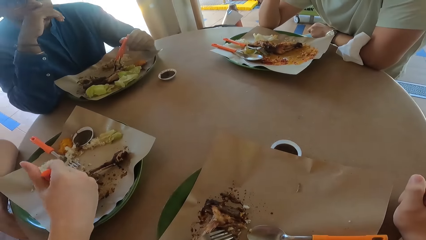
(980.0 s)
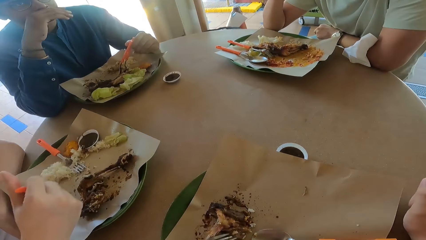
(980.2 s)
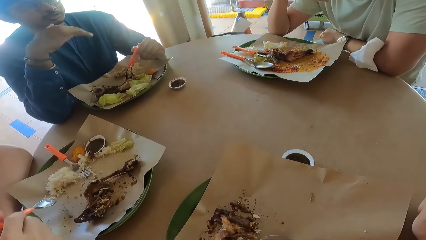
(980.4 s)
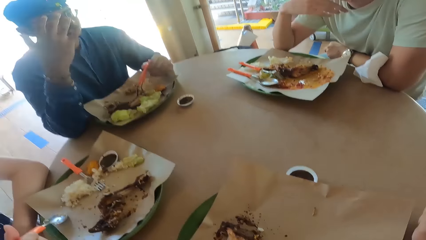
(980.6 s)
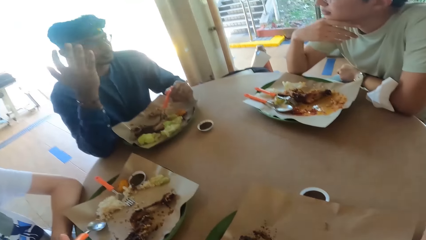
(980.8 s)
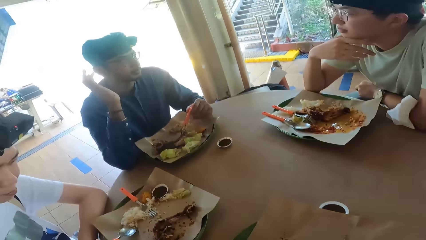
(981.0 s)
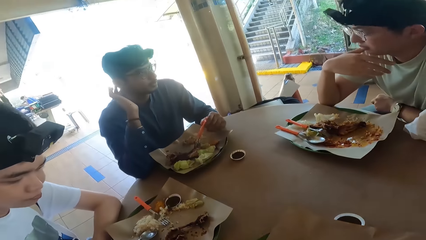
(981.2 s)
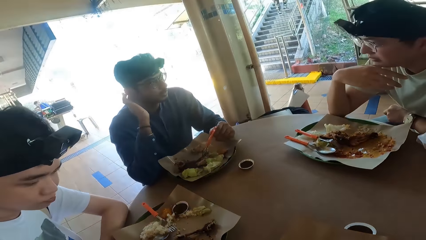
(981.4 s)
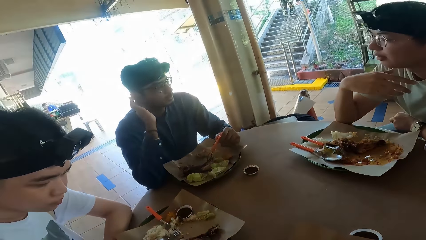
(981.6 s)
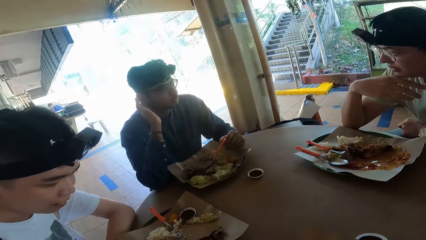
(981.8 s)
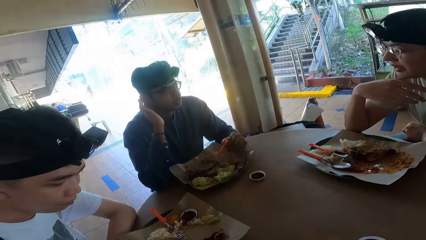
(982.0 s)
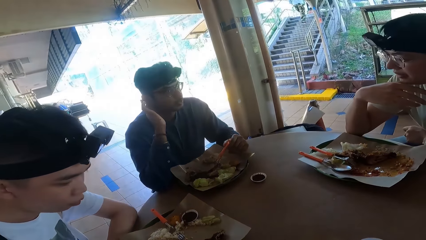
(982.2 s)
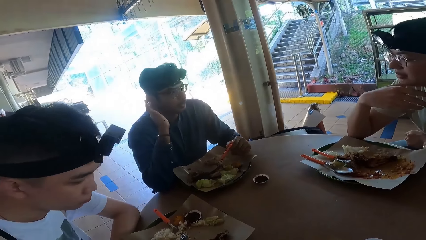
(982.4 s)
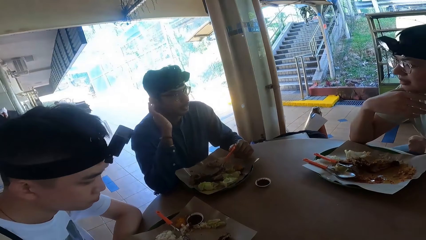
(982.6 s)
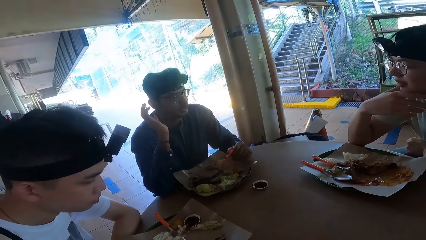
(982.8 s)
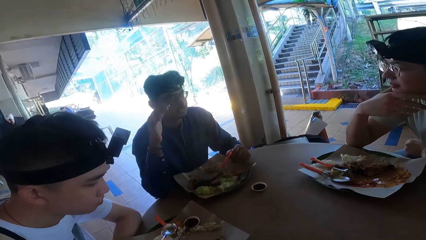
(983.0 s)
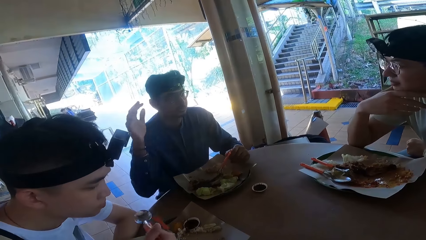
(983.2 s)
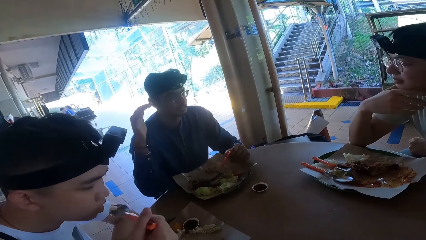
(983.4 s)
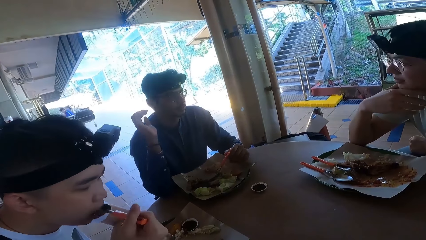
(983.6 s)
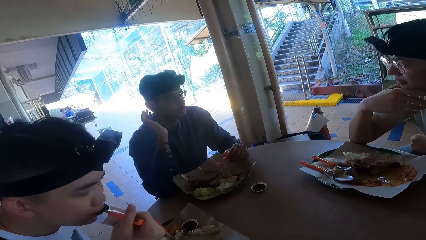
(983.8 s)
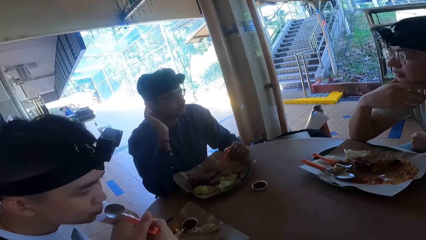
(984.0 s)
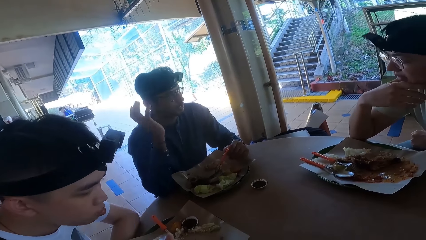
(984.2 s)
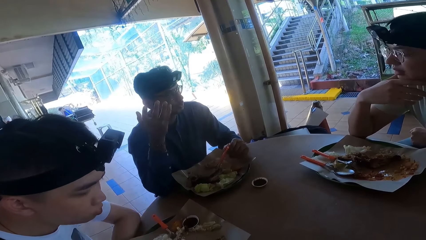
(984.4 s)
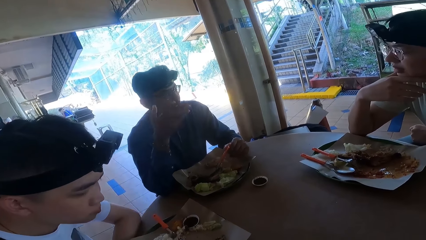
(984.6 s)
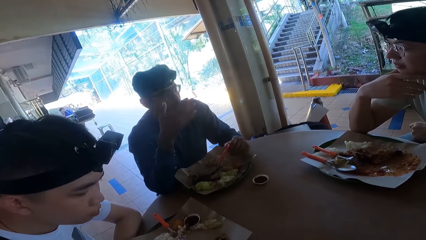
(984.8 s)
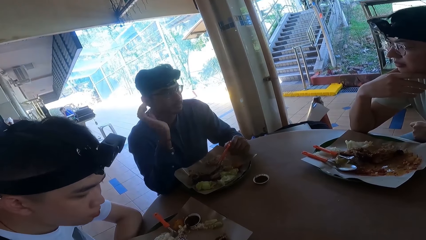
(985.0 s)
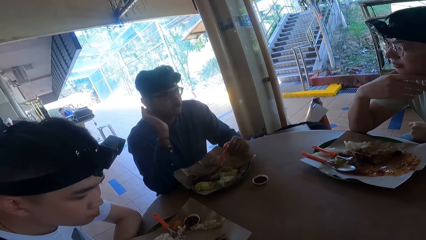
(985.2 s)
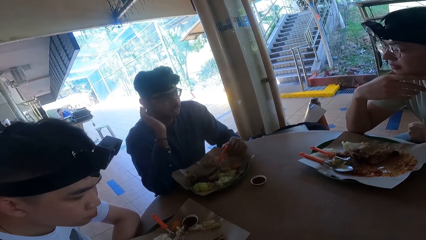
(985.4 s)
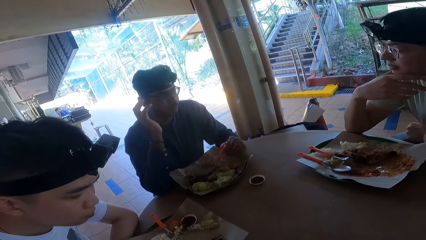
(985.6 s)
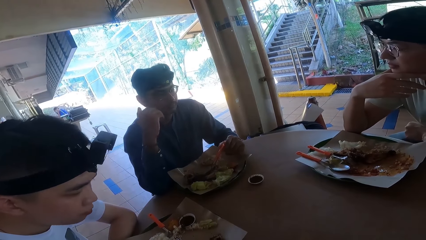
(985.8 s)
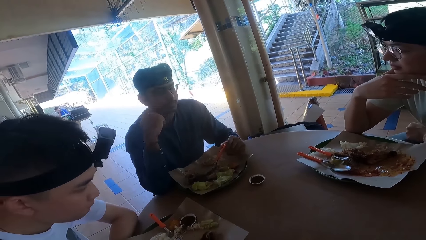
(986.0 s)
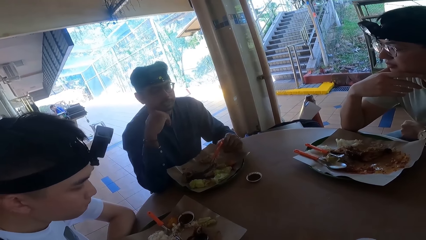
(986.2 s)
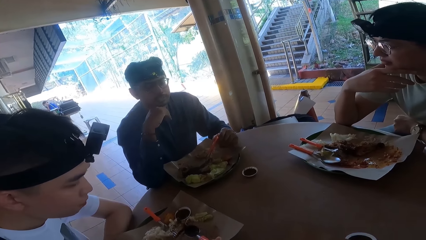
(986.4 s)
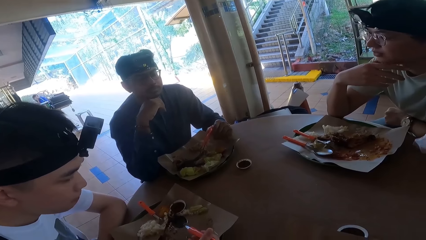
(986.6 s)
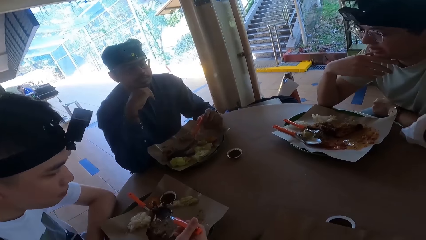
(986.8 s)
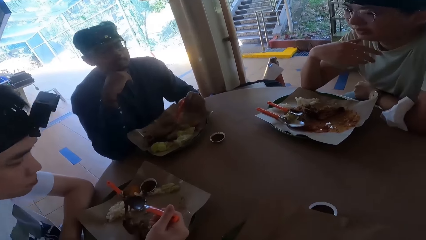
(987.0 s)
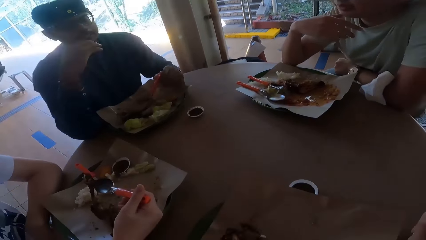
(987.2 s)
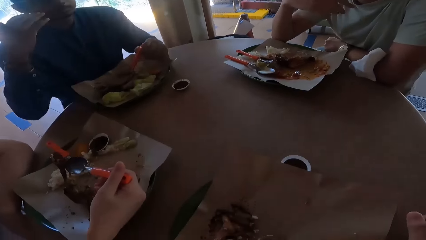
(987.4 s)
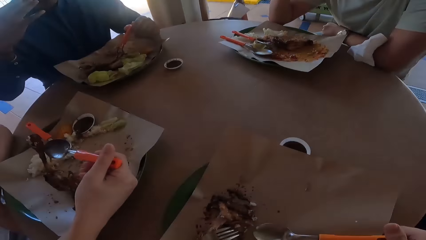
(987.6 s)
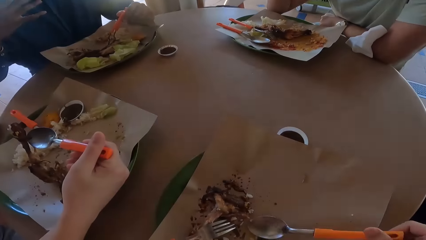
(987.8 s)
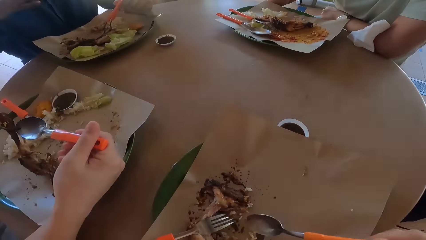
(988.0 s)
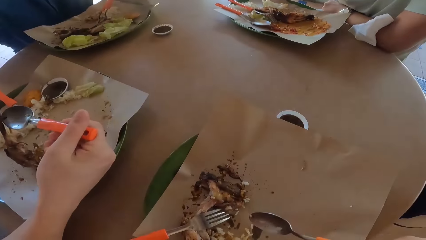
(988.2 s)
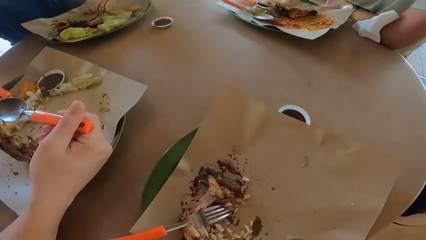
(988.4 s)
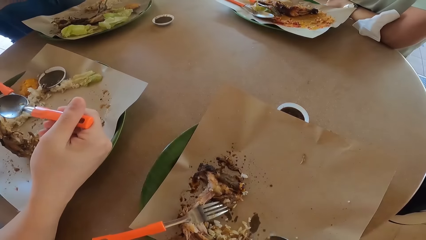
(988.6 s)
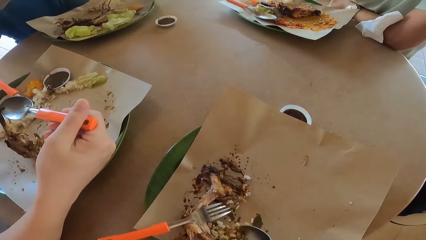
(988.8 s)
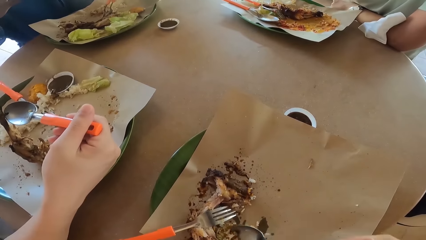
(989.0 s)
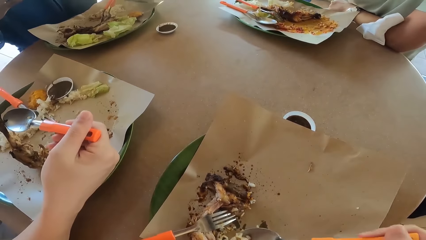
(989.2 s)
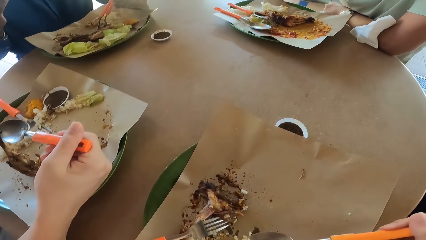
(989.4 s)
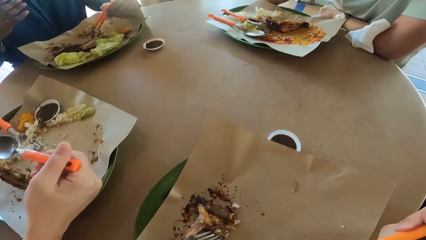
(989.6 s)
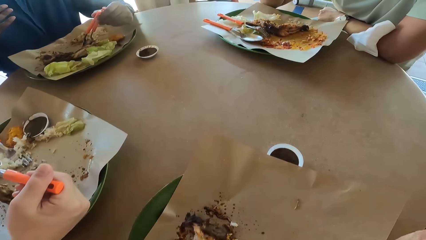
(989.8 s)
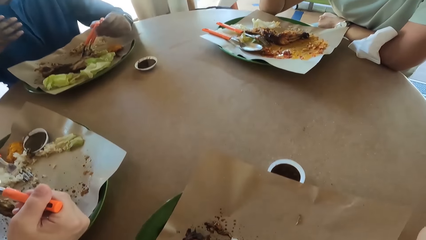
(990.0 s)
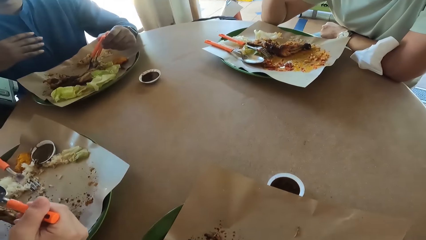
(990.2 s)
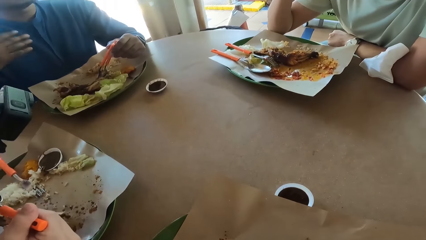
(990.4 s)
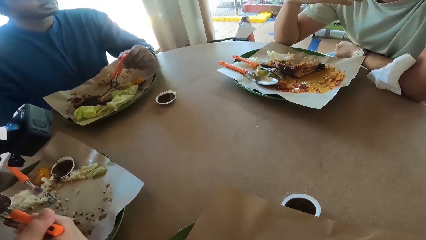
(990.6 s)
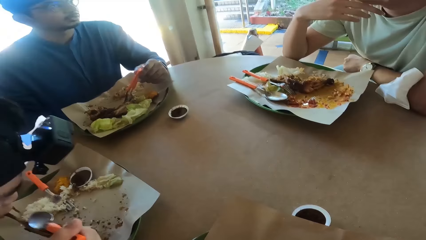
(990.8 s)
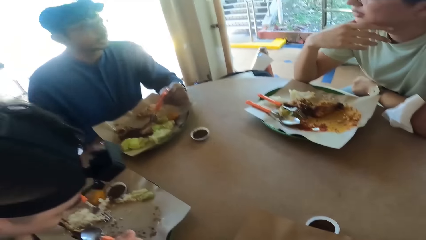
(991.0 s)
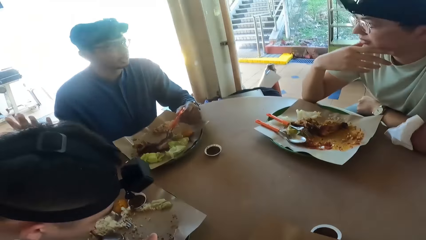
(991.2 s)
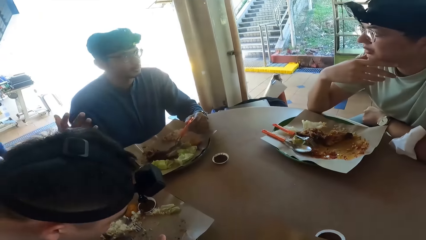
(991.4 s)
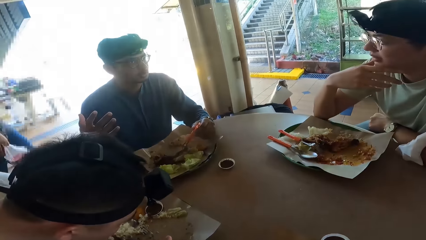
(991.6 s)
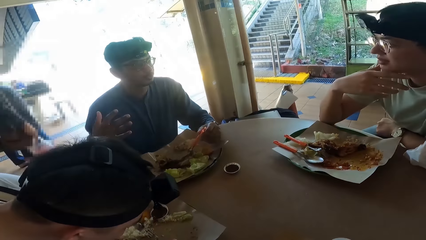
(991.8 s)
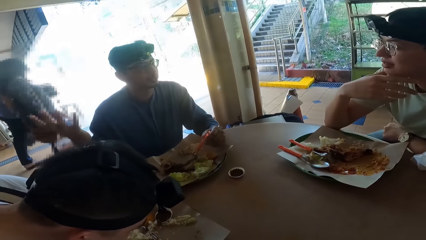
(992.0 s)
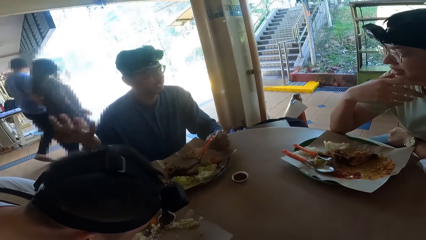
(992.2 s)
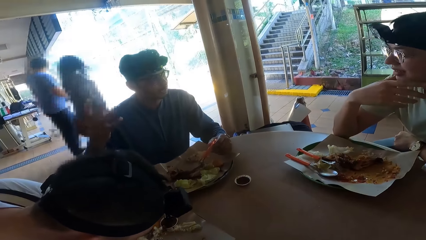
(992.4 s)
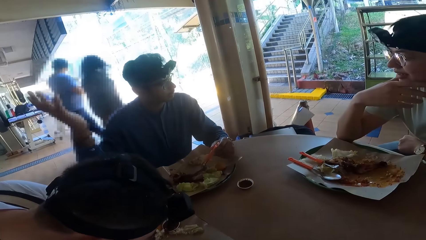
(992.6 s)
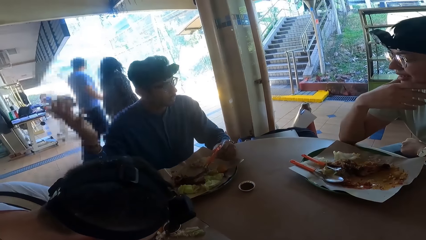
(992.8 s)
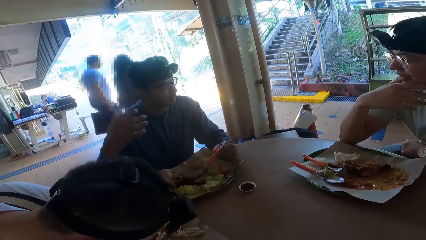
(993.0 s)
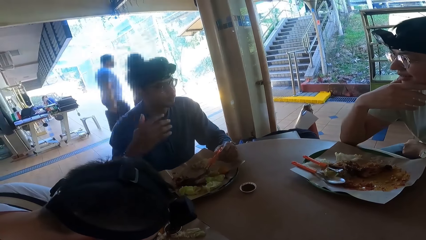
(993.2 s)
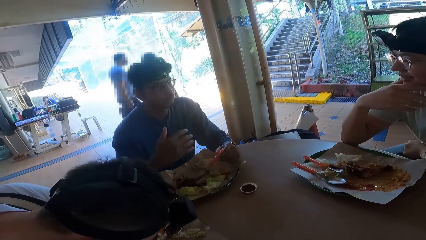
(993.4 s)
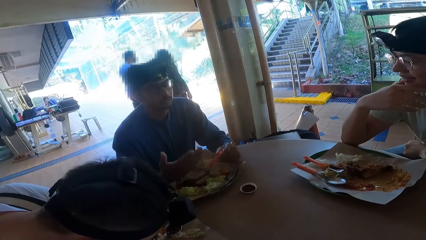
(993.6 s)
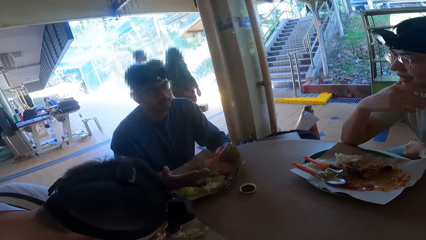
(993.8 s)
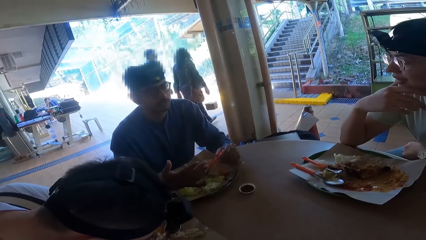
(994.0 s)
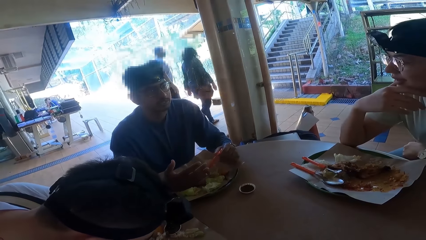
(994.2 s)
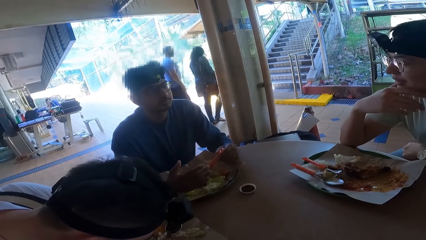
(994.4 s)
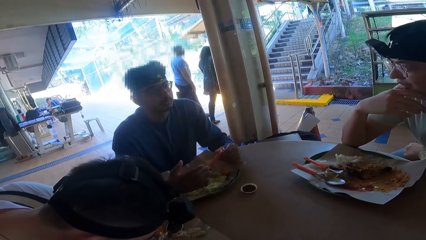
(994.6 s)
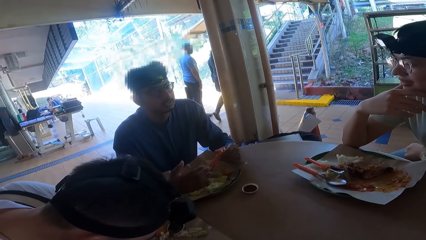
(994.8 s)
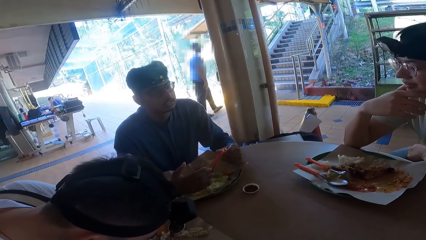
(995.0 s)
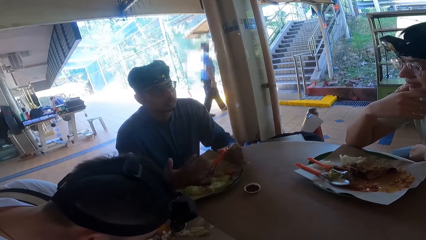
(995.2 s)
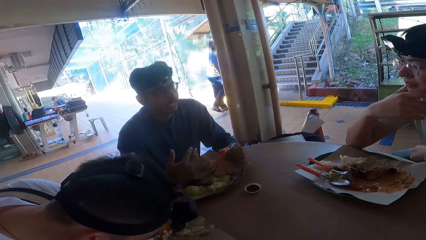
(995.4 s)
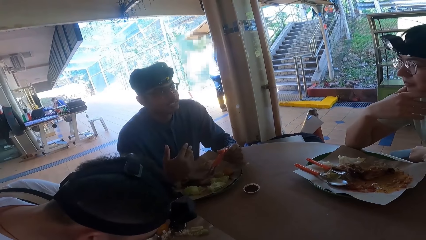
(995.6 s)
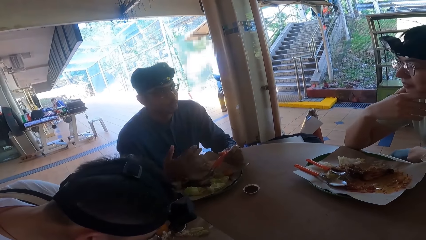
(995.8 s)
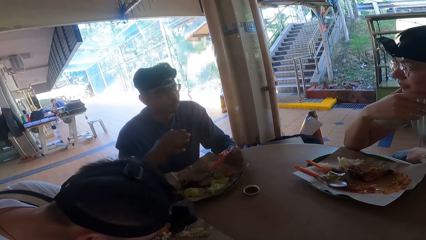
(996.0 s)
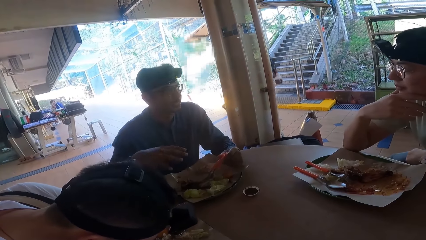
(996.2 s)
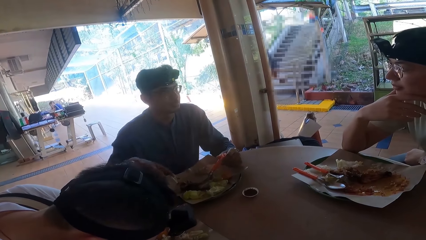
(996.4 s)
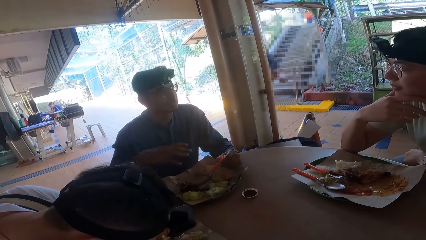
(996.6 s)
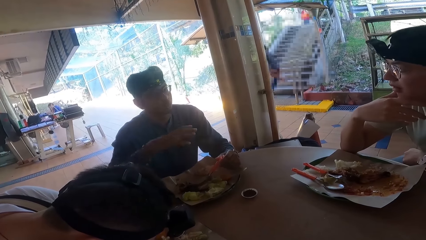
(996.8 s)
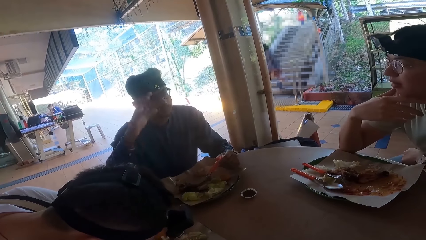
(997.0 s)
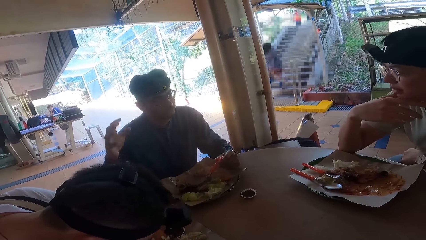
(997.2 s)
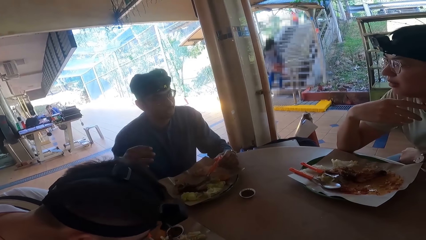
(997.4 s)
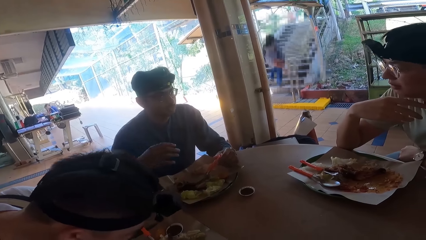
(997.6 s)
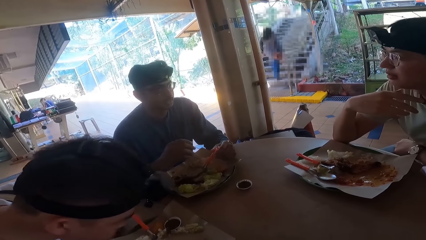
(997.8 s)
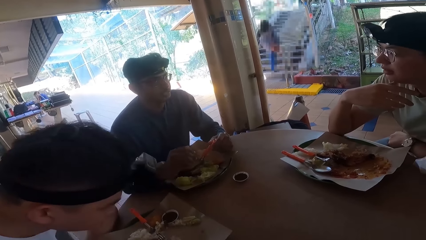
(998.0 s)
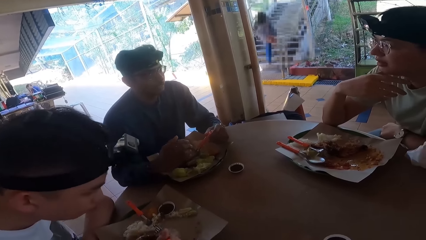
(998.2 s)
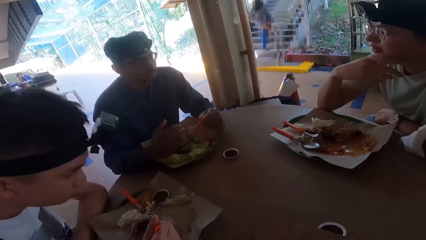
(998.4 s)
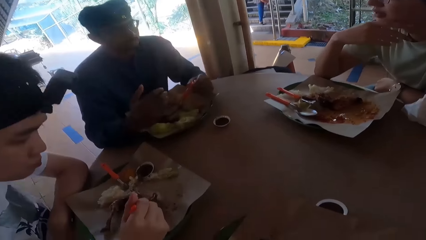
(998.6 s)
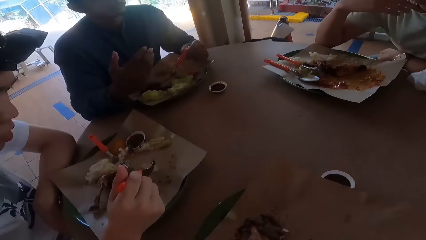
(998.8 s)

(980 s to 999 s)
A person eats food. The camera wearer eats food.
